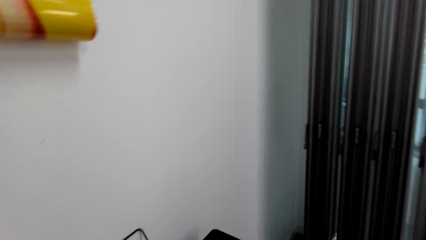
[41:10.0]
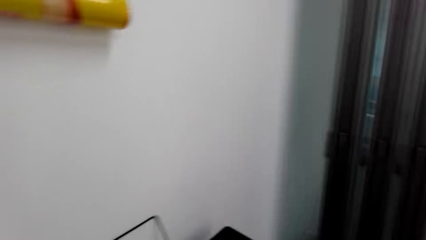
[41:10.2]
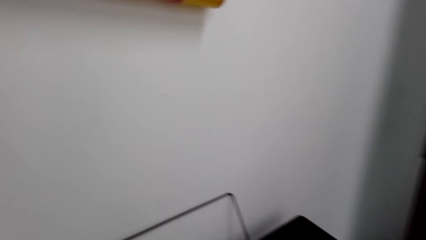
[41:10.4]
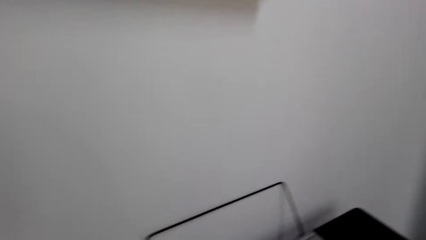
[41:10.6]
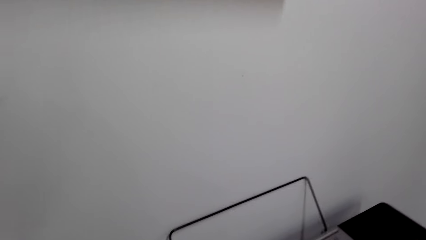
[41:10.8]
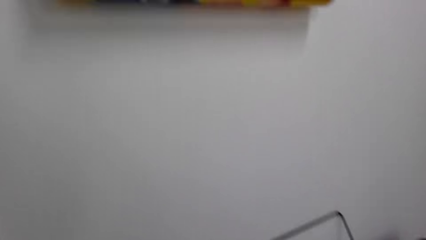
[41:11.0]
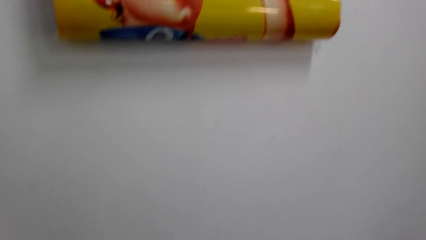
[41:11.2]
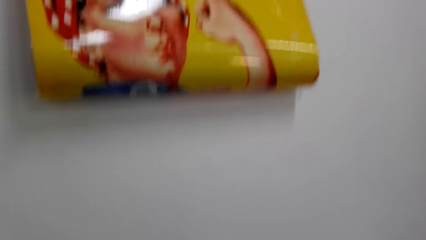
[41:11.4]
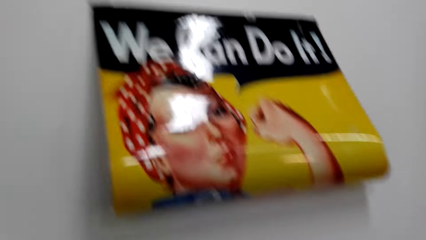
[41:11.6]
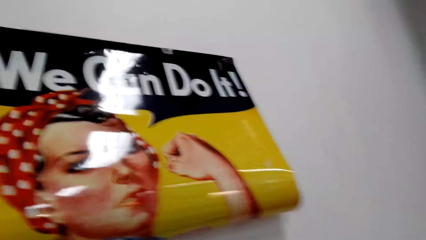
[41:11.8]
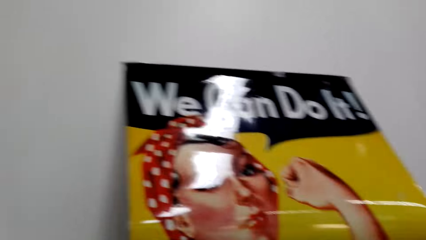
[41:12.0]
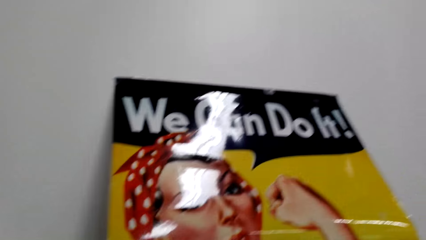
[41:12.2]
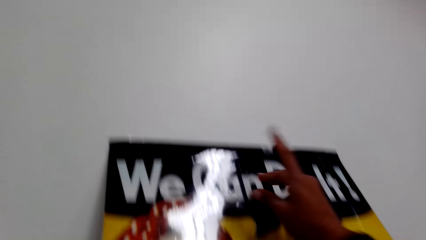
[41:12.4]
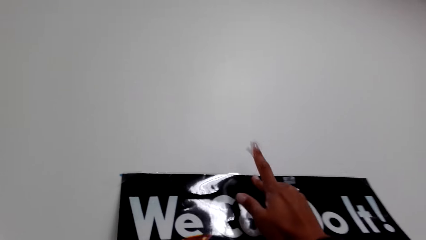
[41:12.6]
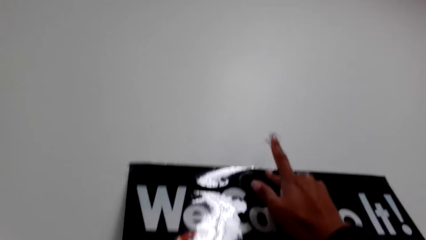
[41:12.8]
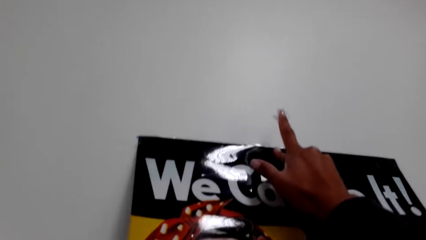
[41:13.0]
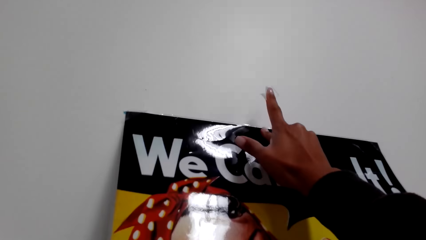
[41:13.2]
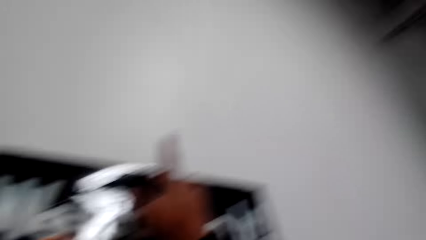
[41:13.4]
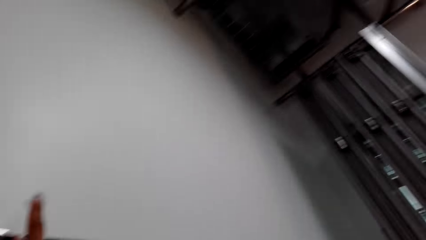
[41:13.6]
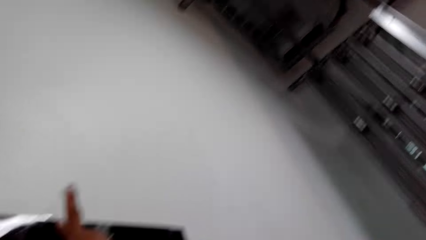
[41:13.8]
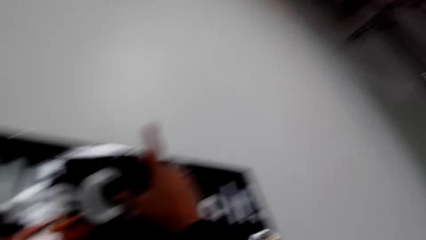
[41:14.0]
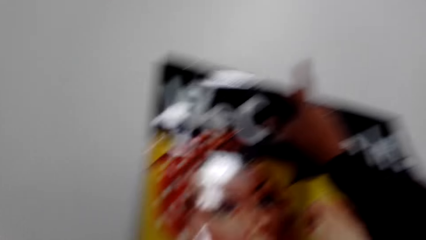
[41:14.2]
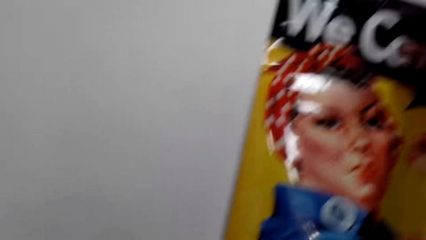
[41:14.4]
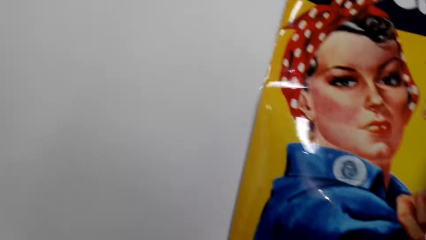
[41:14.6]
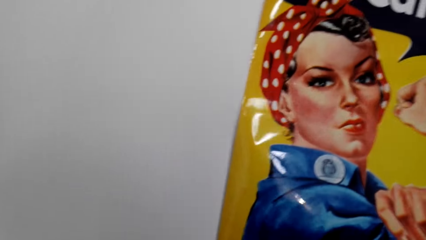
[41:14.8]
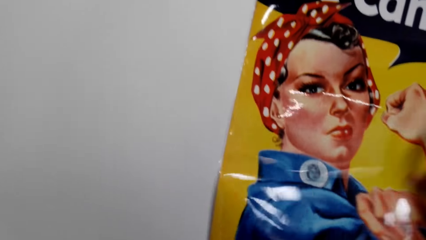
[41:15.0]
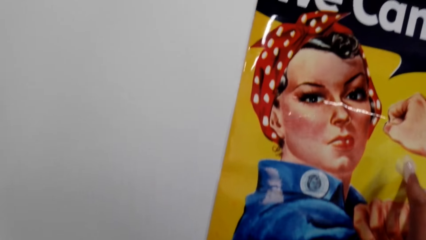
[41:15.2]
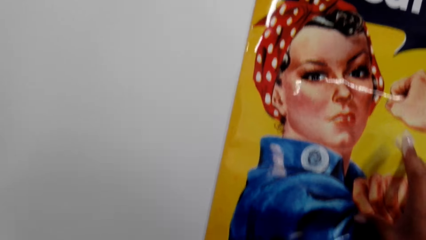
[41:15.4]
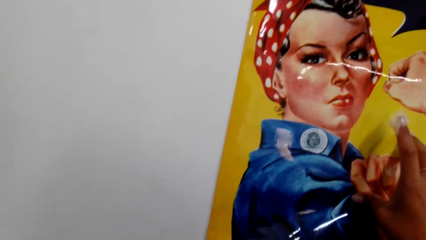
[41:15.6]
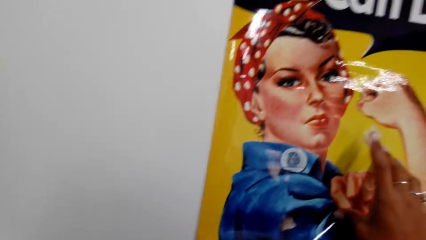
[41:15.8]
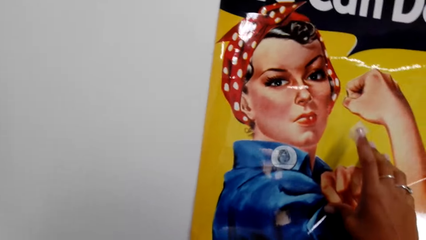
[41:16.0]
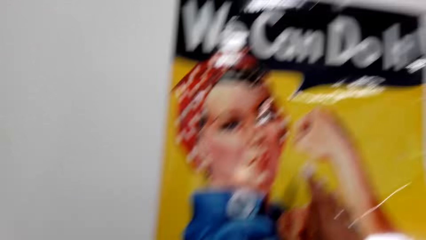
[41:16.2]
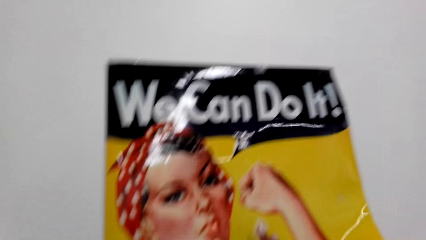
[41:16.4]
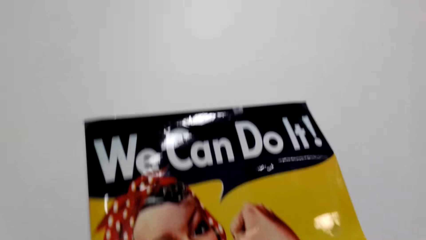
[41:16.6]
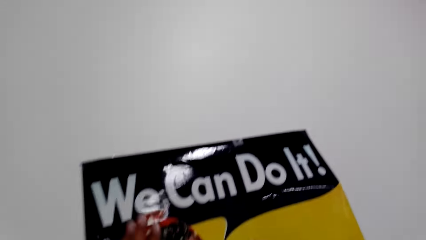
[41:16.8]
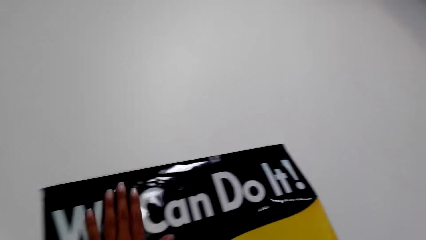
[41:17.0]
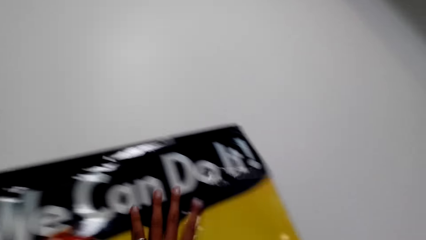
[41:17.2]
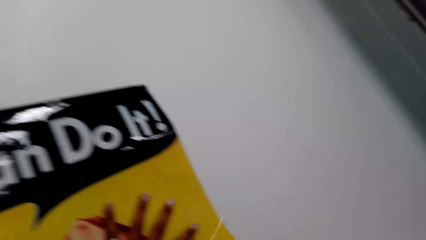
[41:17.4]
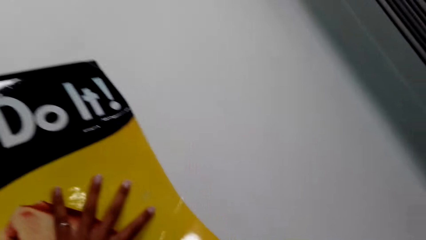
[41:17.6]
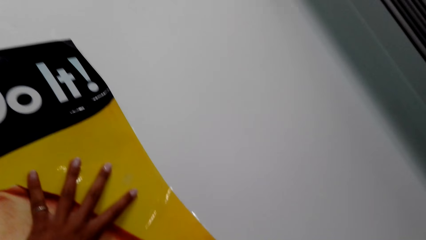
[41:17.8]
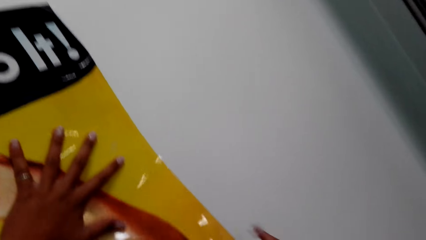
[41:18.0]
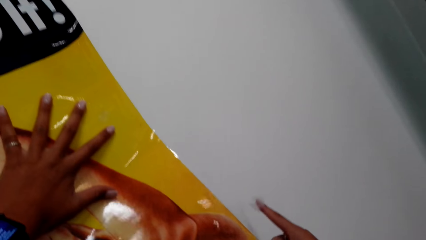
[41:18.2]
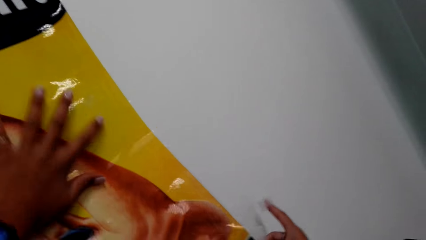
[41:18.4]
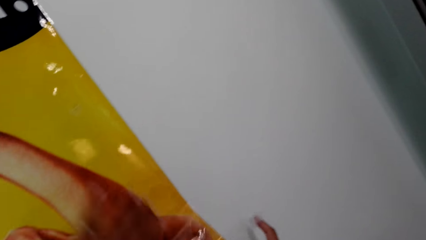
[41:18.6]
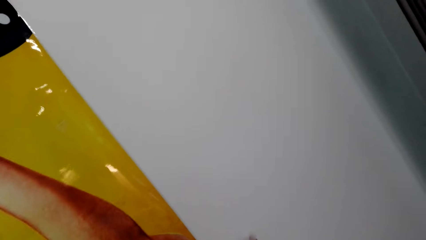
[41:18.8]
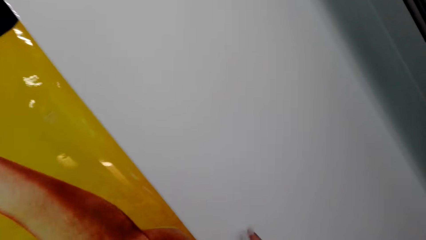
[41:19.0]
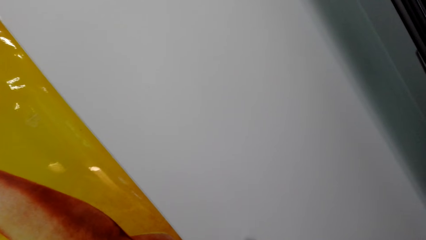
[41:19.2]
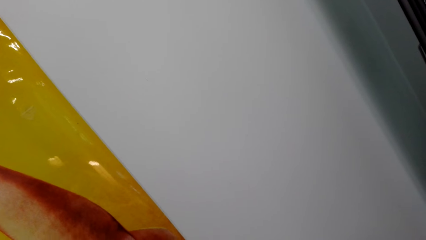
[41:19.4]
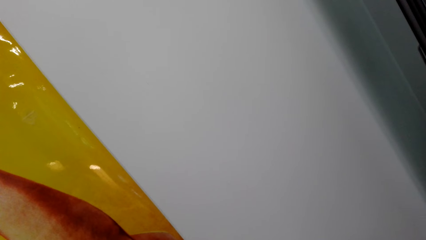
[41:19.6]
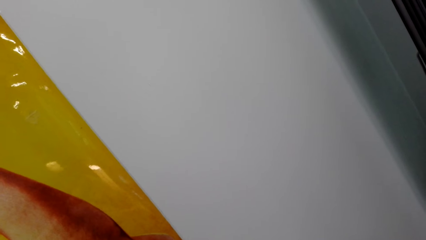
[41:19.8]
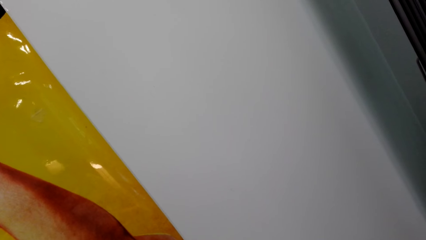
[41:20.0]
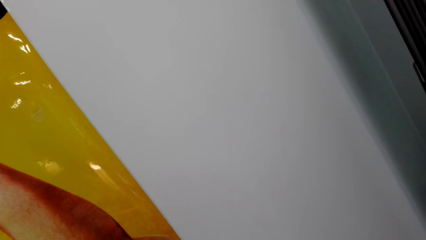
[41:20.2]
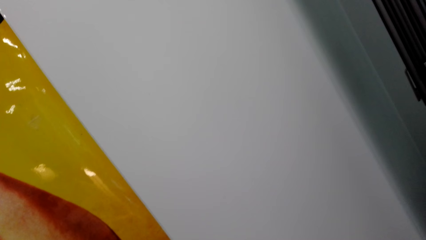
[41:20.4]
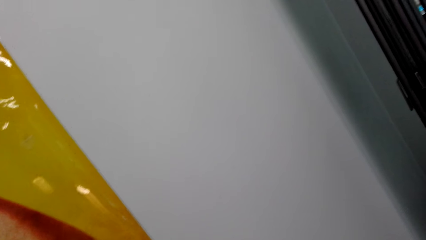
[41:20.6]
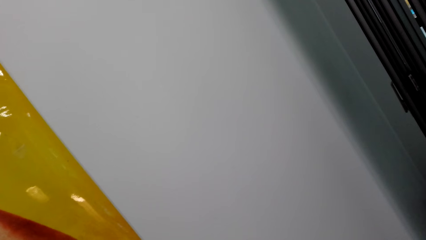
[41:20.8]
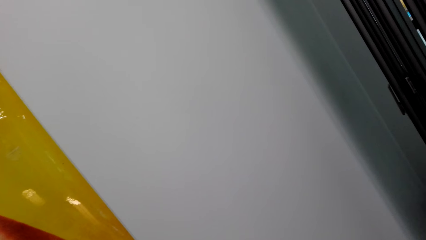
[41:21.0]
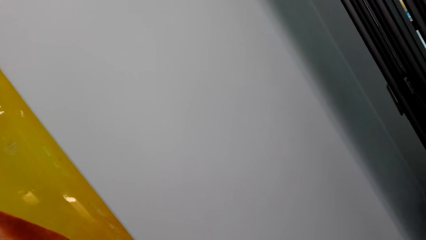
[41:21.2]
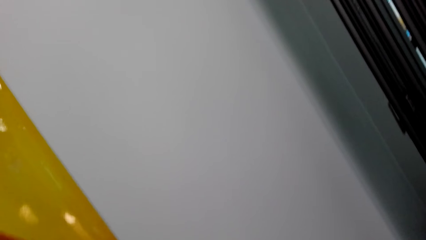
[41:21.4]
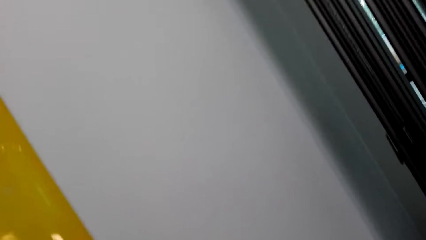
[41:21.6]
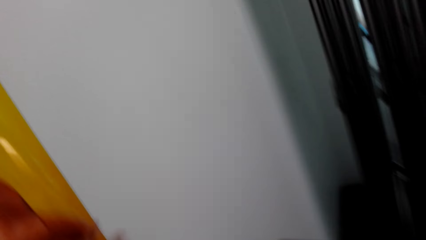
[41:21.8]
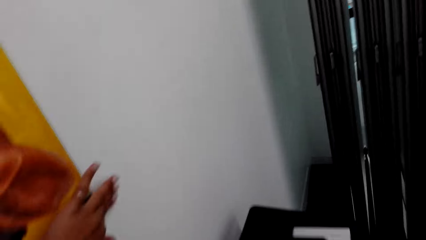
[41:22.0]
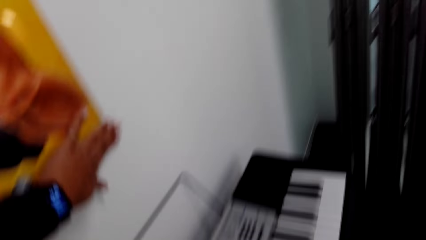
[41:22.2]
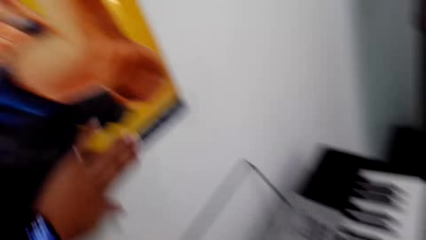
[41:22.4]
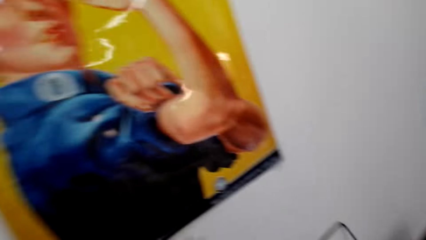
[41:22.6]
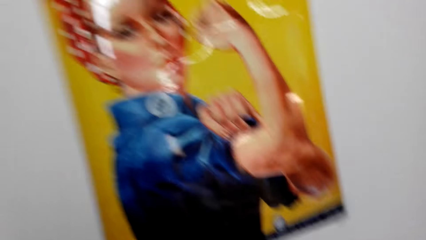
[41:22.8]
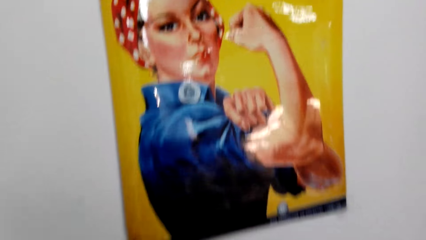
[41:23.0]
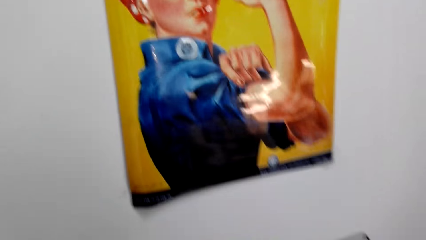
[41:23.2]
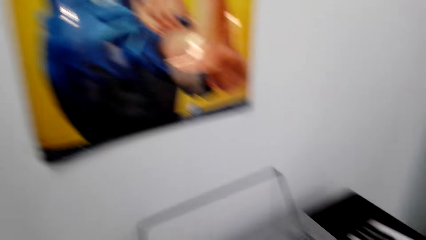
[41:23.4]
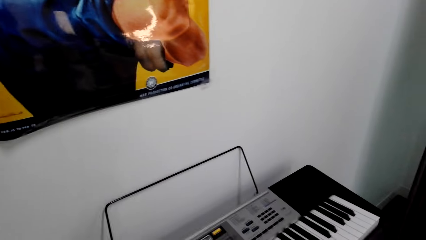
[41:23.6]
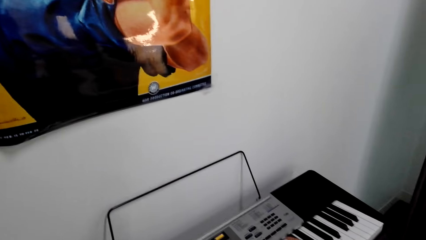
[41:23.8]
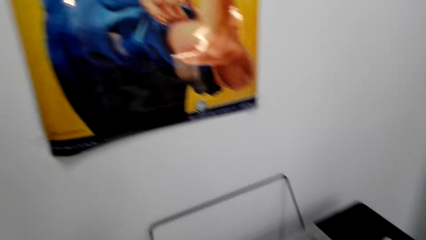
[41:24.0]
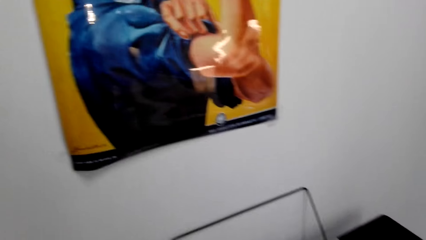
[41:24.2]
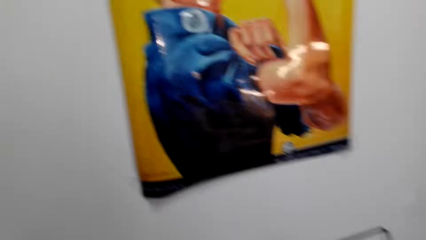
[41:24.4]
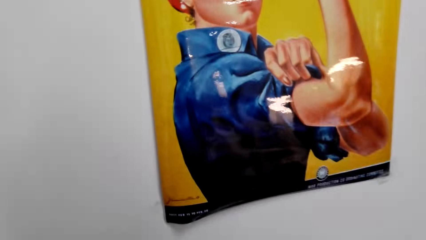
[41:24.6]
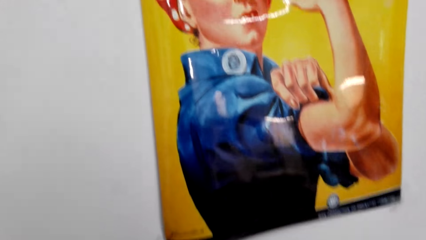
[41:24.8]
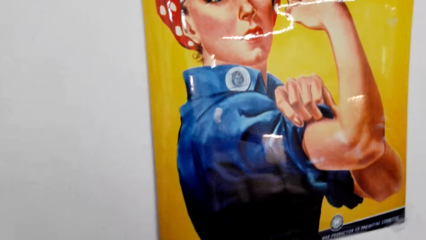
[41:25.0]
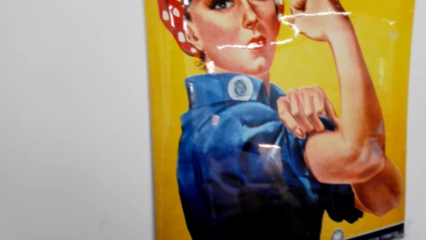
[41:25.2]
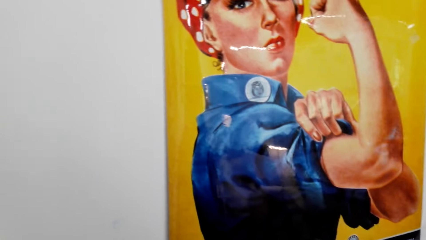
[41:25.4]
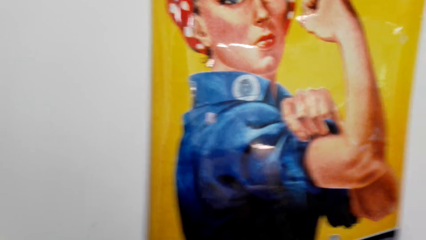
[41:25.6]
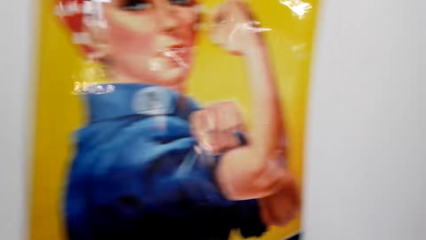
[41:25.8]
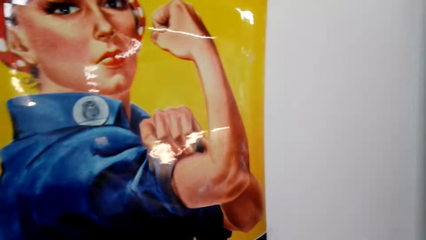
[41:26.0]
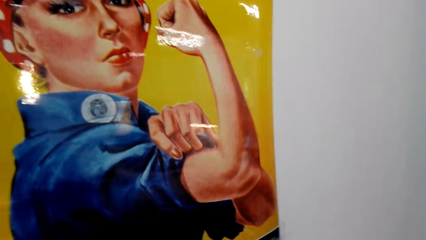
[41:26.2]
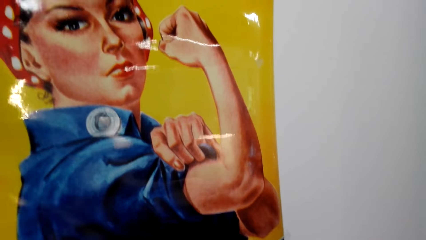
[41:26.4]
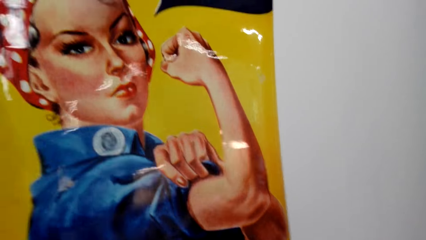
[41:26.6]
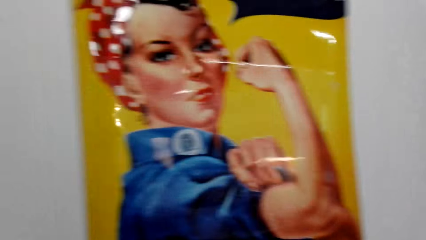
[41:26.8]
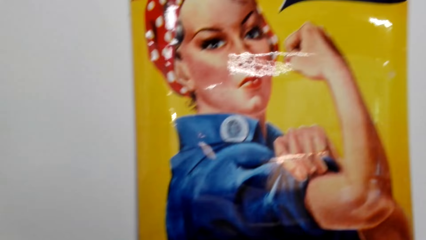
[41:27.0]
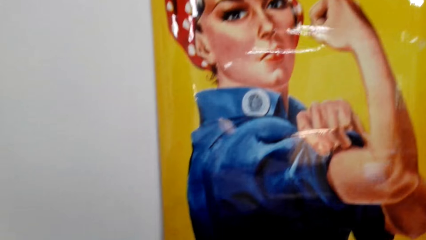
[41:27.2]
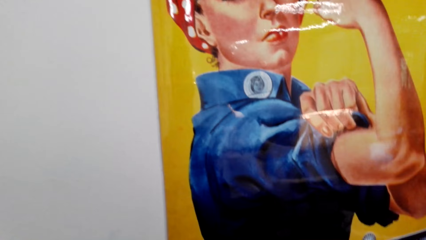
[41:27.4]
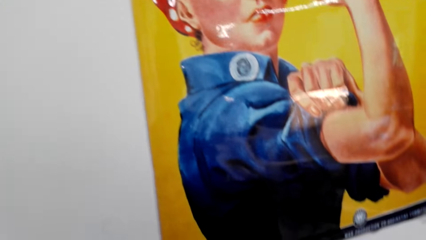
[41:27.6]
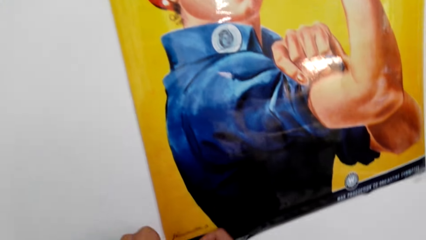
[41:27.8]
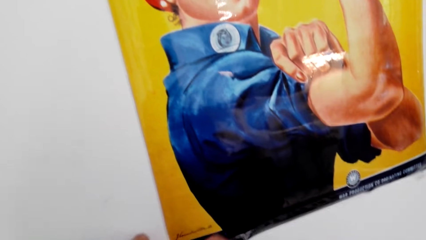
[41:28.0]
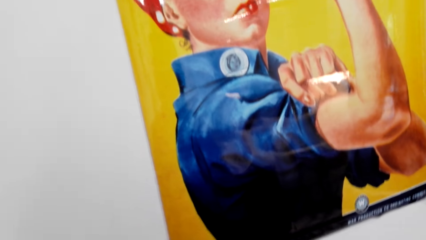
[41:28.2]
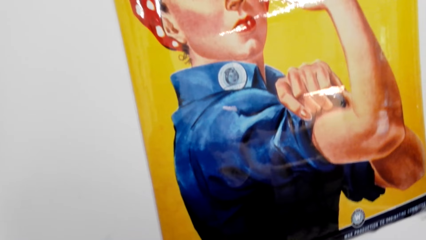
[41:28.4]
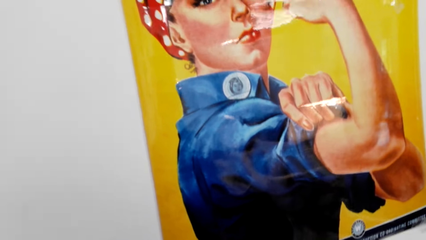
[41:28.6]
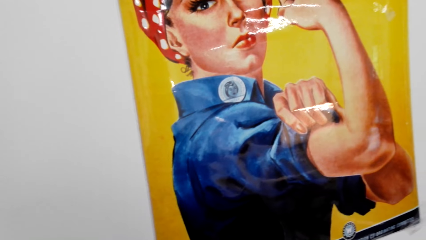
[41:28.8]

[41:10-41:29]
The camera wearer dialogues with a person. They make a step. They look around the house. They align the wall sticker on the wall. They tape the art on the wall. They dialogue with the person. They tape the art on the wall. They make a step. They dialogue with the person.
